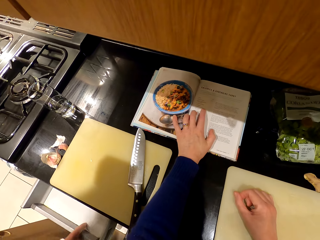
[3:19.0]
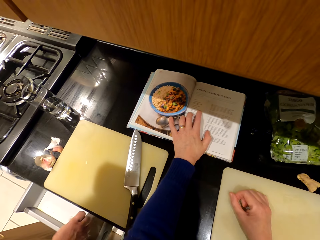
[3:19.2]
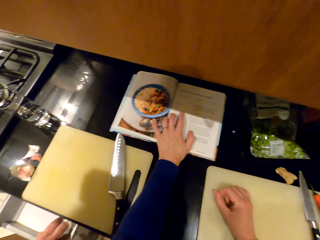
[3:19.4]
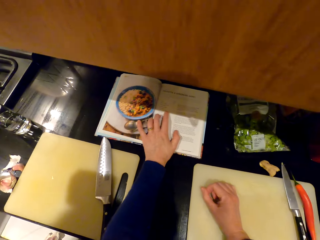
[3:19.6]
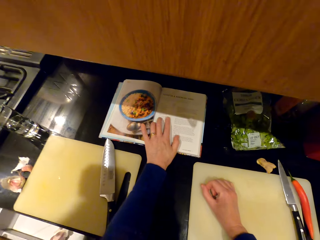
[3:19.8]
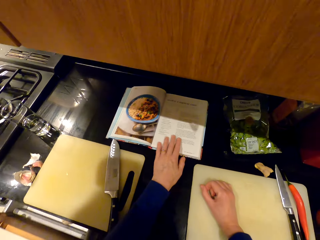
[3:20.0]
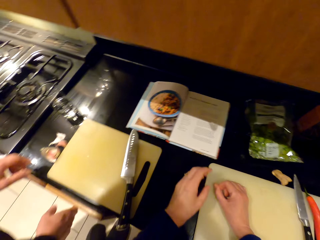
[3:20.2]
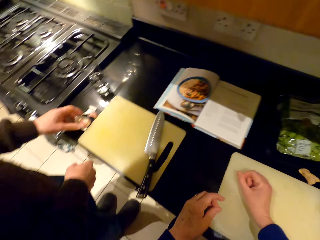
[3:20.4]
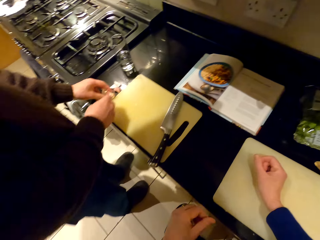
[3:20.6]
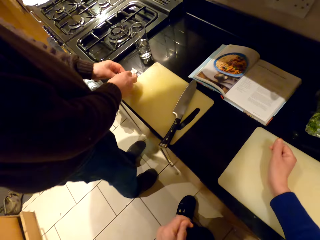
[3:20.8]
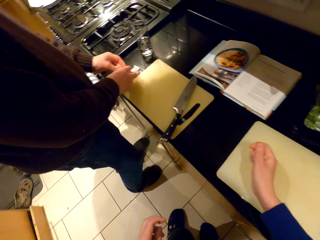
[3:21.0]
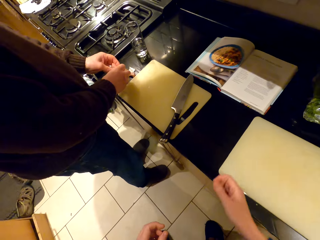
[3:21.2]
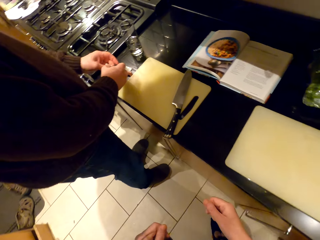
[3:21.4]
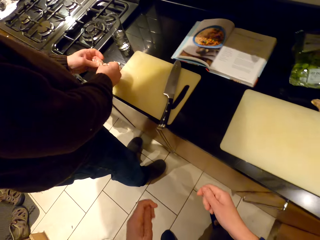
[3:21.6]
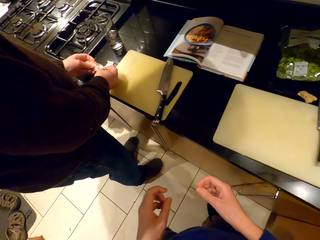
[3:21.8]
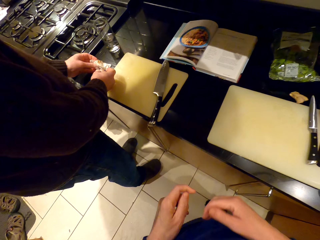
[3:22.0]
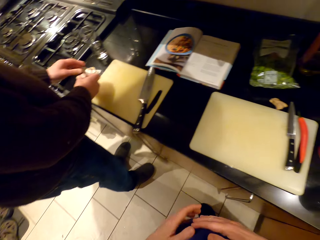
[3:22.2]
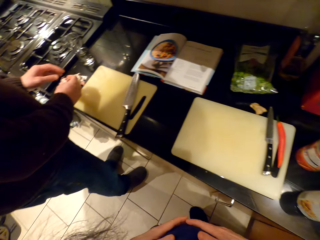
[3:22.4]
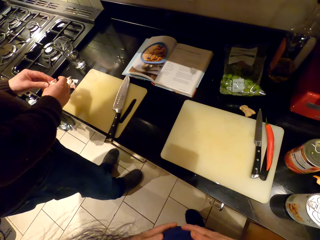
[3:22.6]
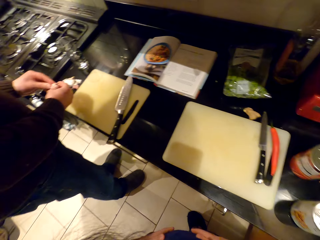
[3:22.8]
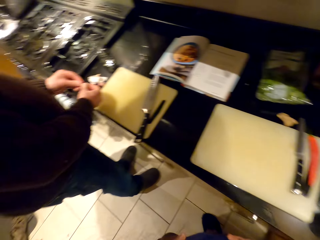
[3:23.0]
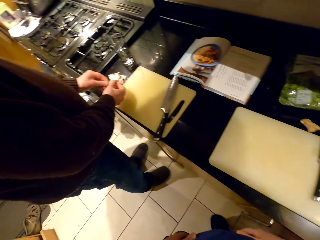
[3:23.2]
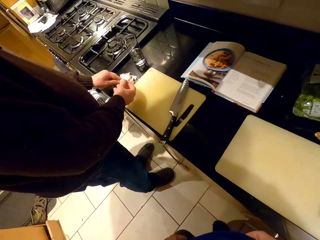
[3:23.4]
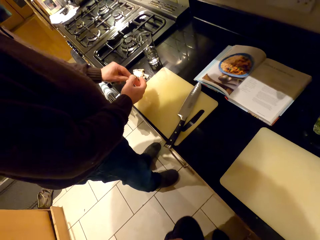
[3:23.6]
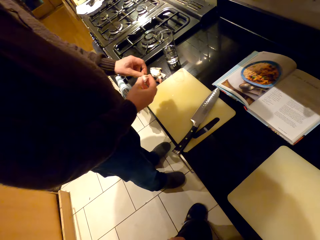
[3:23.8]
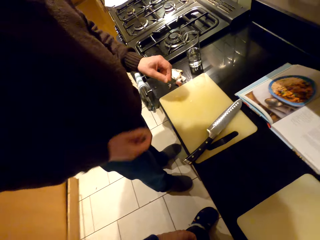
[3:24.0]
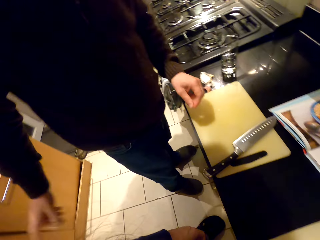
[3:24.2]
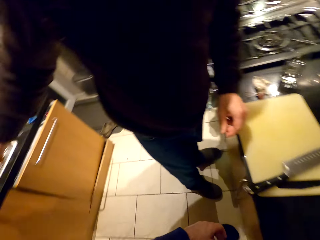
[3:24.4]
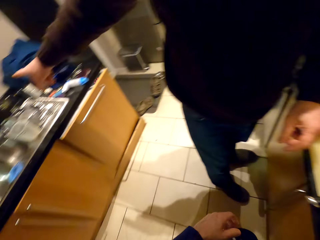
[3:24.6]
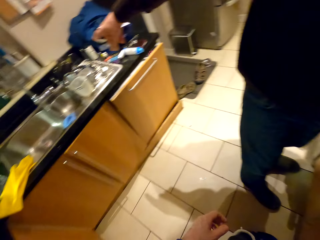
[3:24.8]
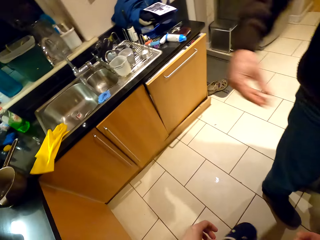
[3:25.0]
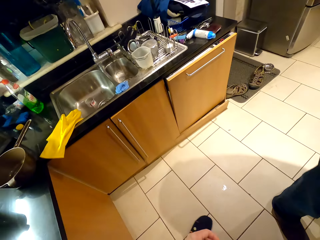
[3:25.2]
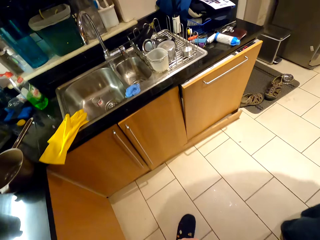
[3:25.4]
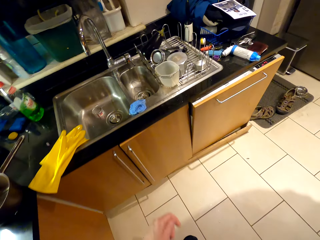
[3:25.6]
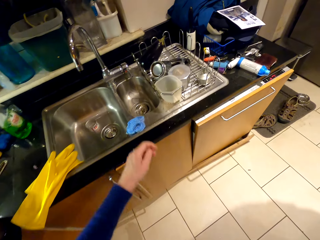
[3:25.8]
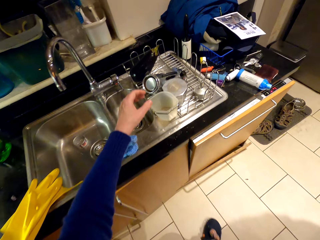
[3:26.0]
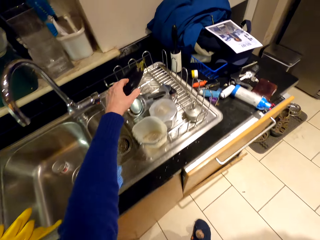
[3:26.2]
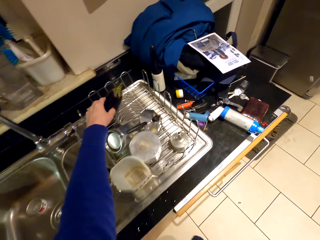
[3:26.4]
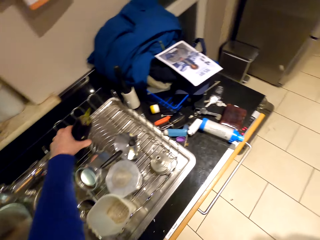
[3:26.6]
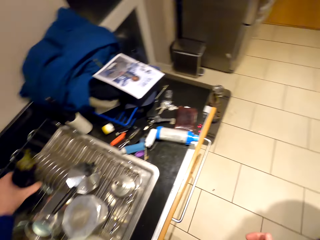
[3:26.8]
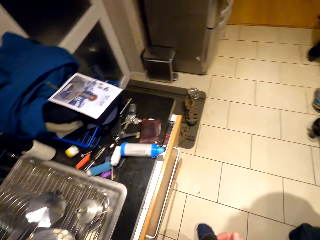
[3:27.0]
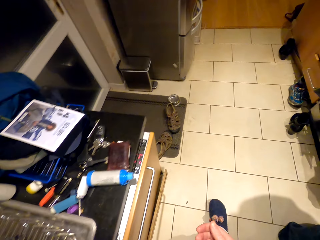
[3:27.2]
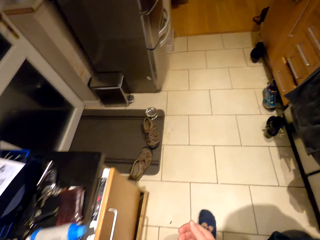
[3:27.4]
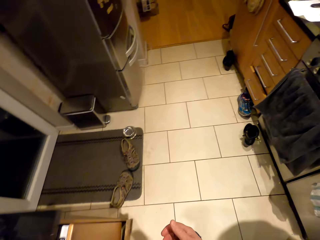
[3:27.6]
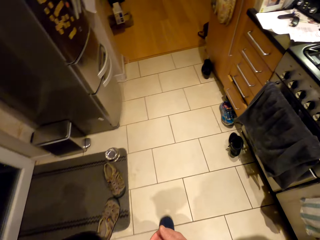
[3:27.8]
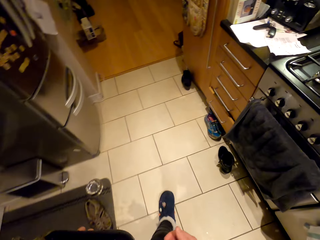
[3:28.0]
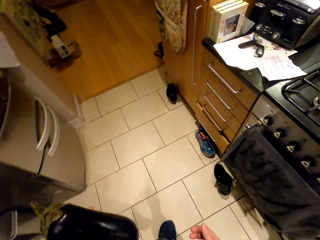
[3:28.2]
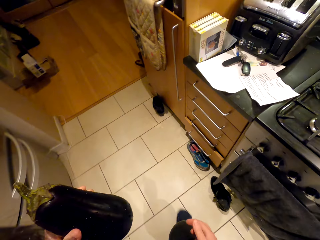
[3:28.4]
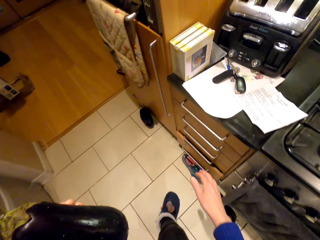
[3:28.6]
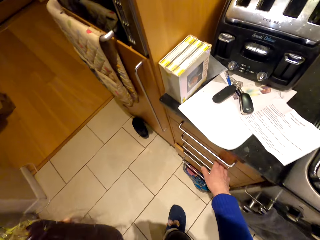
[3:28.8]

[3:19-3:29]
A person opens the drawer. The person puts the garlic in the drawer and closes the drawer. The camera wearer looks around. The person picks up the garlic and peels the garlic. The camera wearer walks around the room. They pick up the eggplant. They walk around the room.

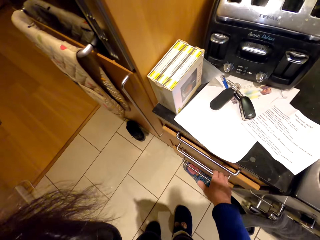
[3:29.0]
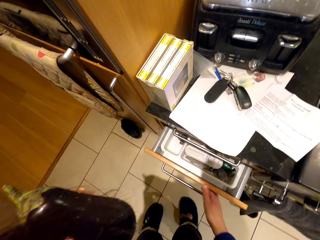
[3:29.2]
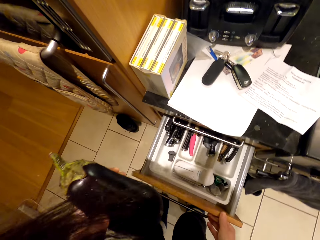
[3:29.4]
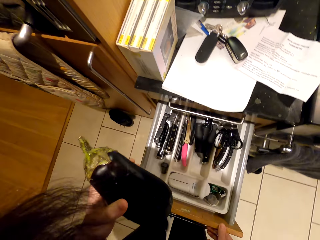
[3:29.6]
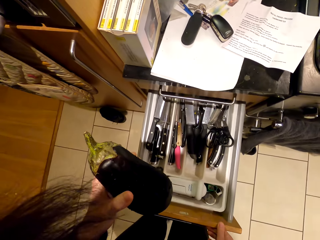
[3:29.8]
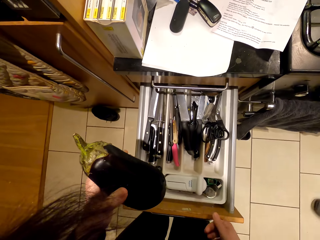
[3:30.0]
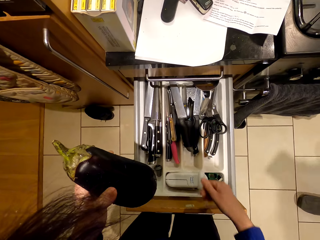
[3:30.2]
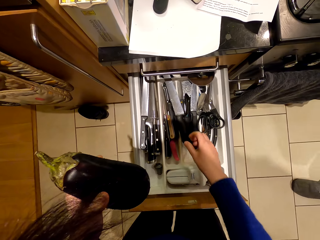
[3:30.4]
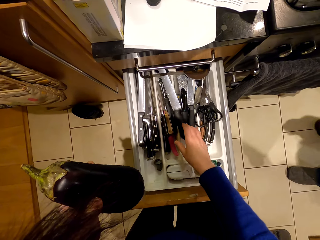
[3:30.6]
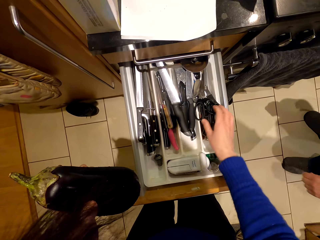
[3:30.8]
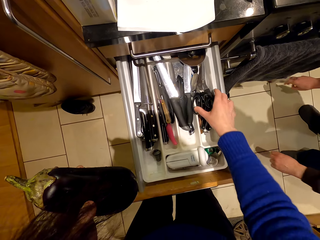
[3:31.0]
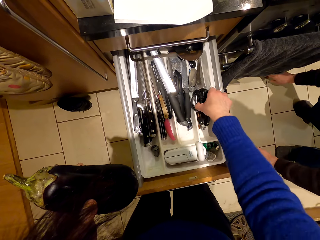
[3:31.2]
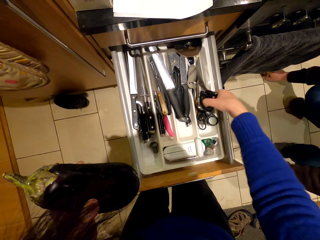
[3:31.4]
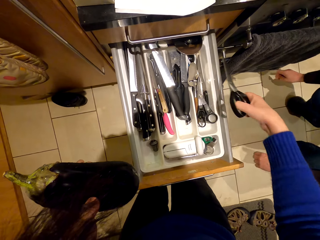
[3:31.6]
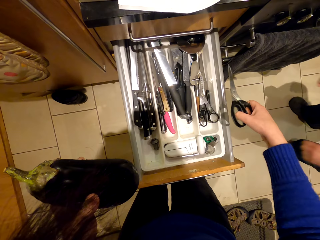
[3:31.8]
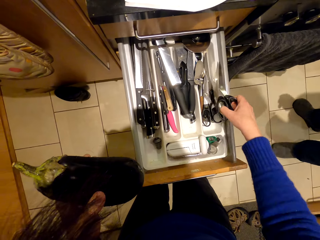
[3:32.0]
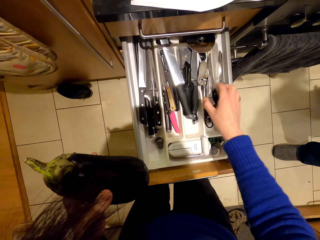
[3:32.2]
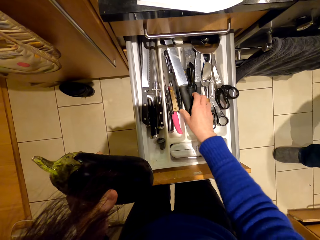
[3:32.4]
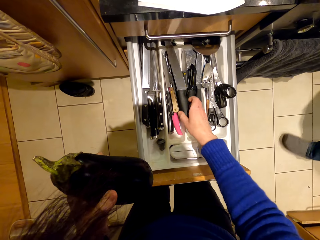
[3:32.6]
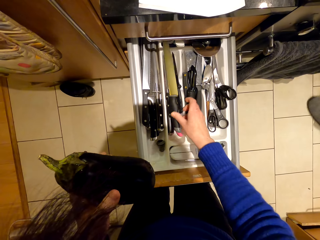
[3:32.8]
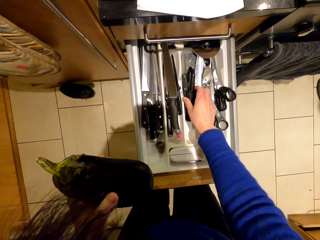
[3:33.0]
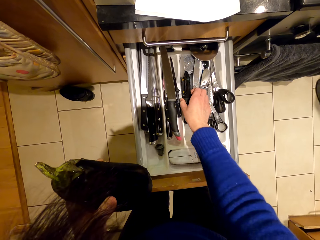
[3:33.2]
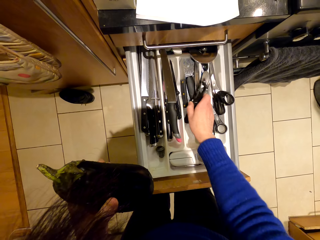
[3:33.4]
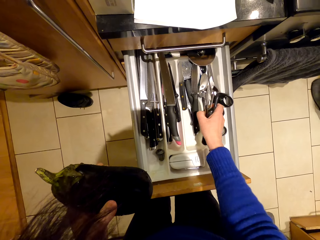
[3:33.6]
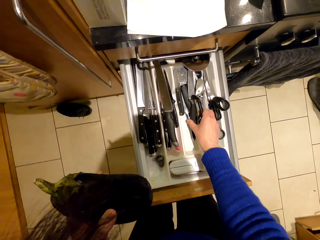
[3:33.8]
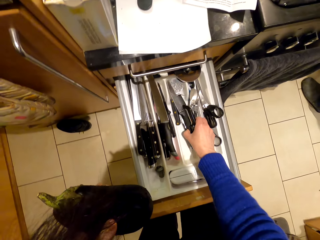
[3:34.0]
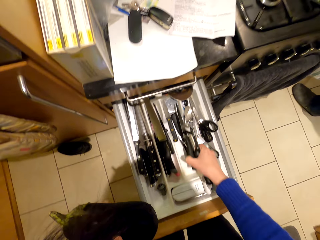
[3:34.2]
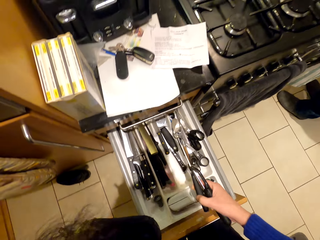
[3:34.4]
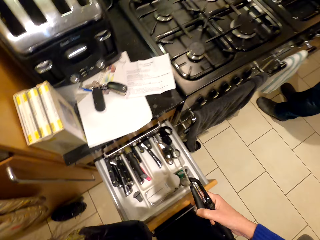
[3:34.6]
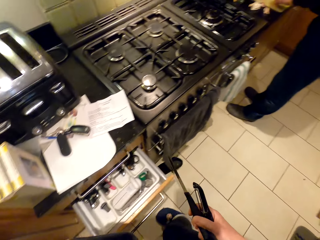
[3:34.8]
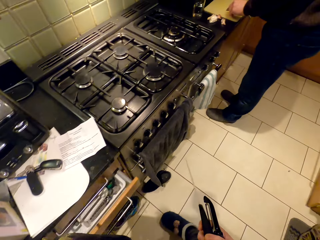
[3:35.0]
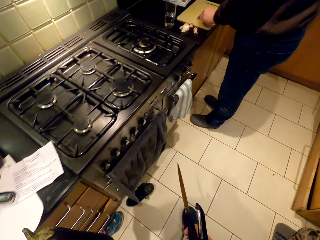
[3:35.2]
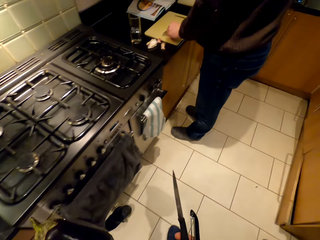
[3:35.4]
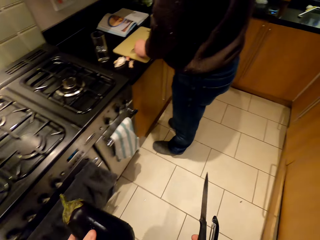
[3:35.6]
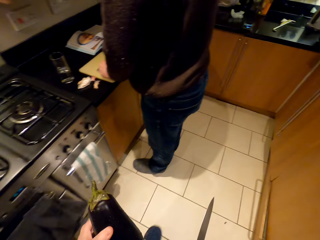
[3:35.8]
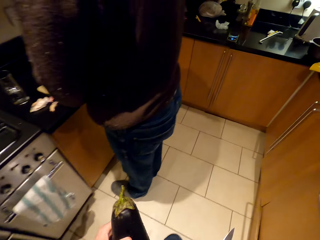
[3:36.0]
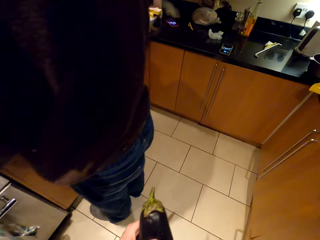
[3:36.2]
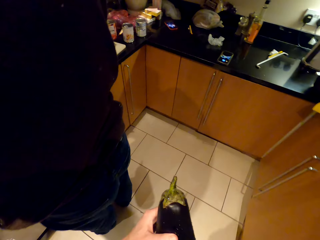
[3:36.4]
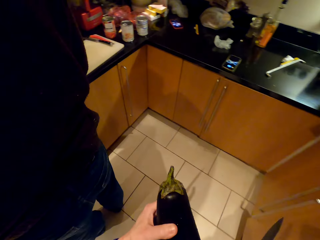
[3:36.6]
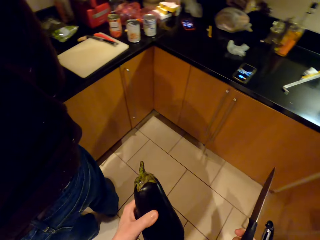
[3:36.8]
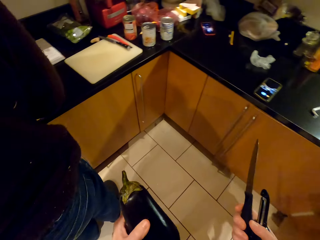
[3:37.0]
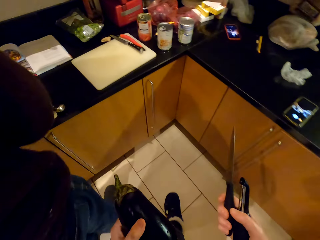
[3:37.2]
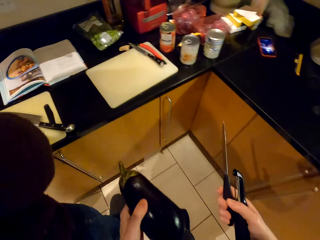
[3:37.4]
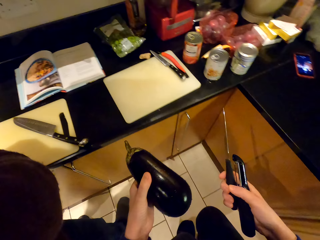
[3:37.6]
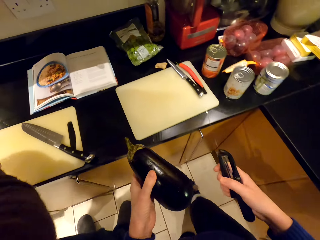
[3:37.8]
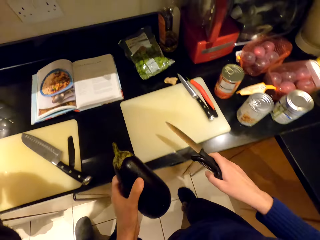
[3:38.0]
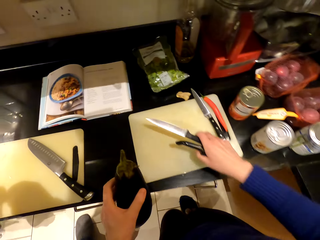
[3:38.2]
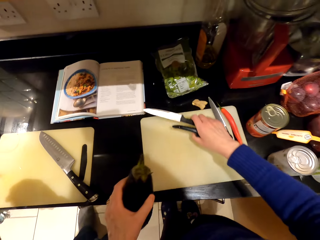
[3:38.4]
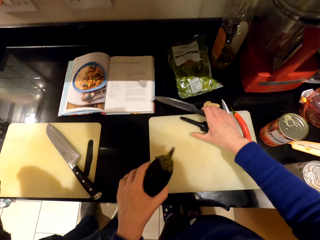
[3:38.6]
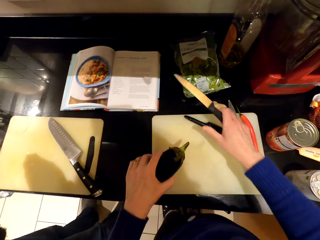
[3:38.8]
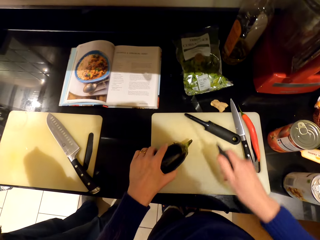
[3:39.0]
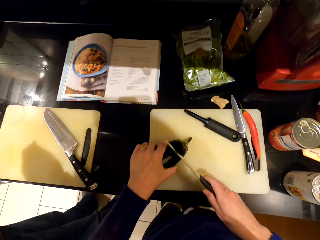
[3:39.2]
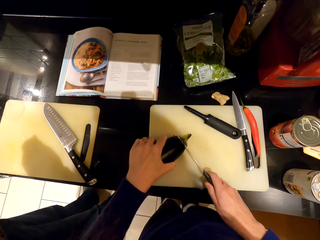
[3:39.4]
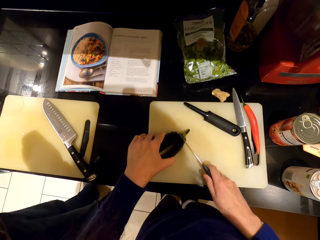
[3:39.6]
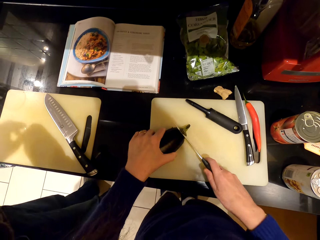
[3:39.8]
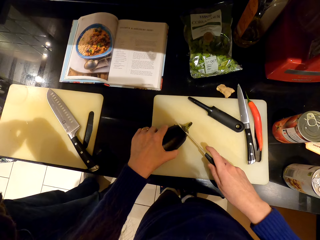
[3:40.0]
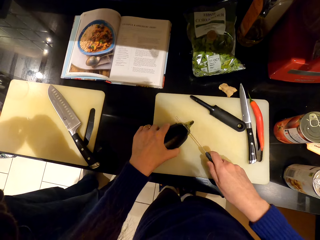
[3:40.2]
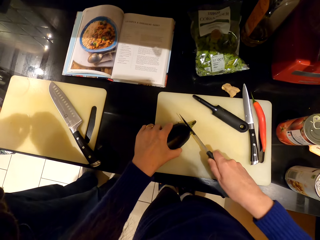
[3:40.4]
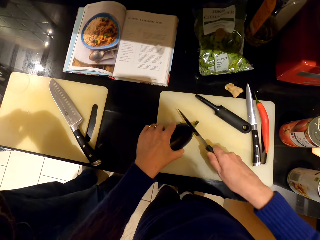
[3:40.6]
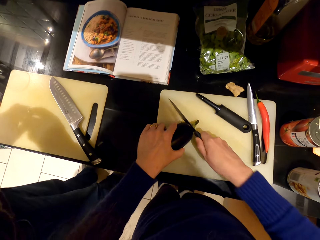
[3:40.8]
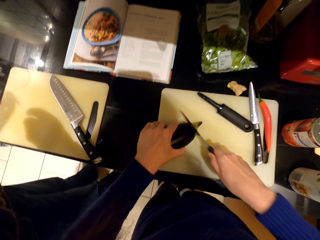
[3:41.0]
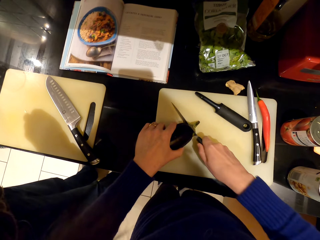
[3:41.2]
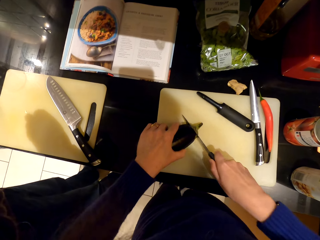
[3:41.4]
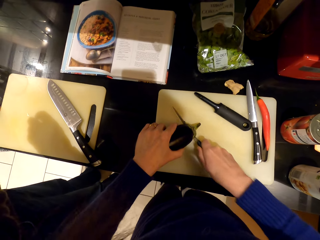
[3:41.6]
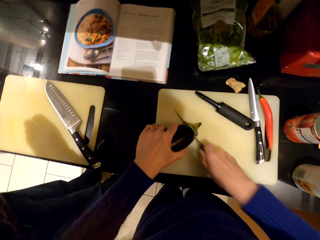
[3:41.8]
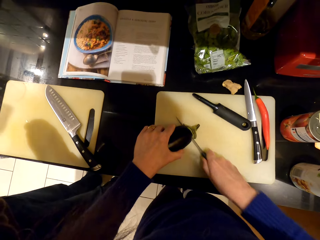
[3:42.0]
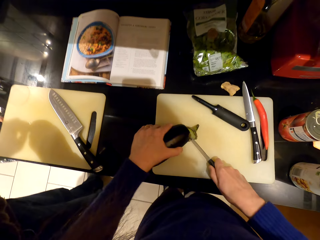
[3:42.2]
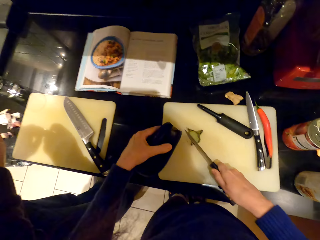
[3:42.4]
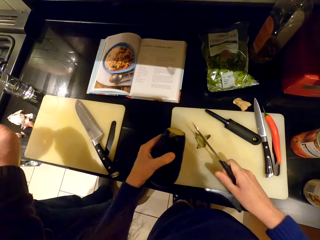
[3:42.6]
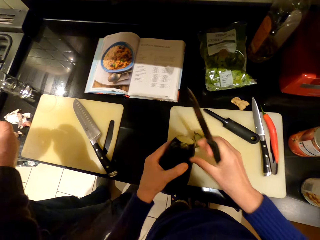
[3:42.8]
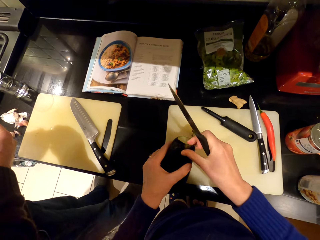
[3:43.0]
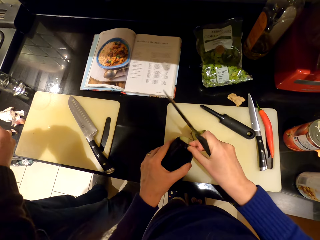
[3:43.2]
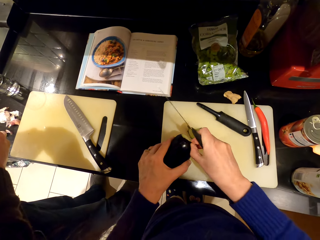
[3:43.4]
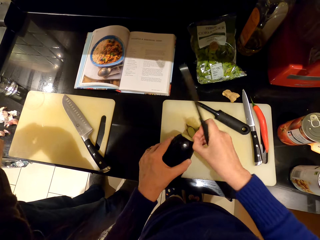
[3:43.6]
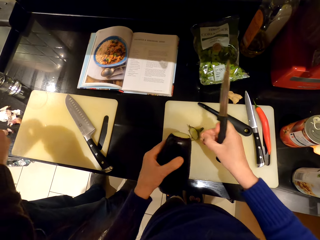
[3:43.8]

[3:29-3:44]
The camera wearer opens the drawer. A person walks around the room. The camera wearer picks up a pair of scissors. The person bends down and walks around the room. The camera wearer drops the scissors in the drawer. They pick up a potato peeler. They pick up the knife. They push the drawer. The person stands beside the kitchen cabinet. The camera wearer walks around the room. They place the potato peeler on the countertop. They cut the eggplant.
